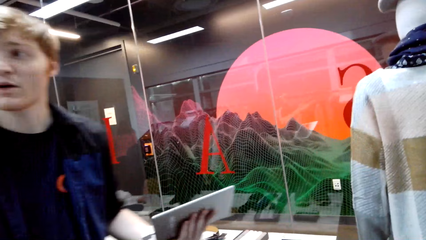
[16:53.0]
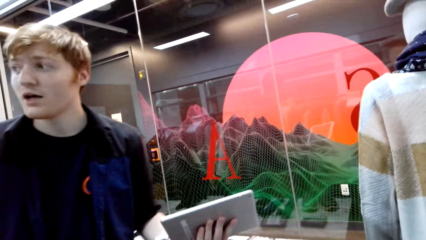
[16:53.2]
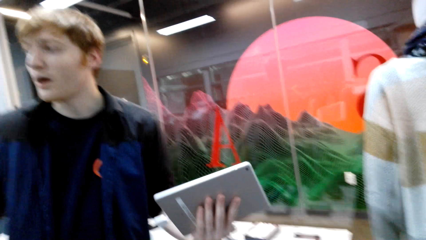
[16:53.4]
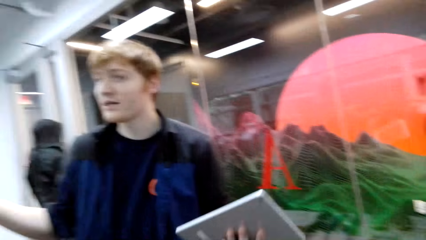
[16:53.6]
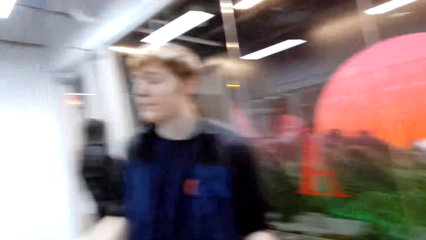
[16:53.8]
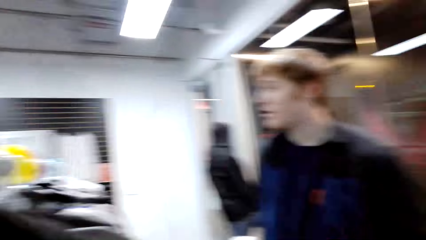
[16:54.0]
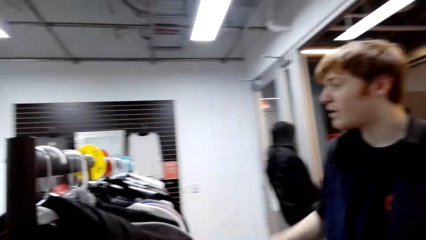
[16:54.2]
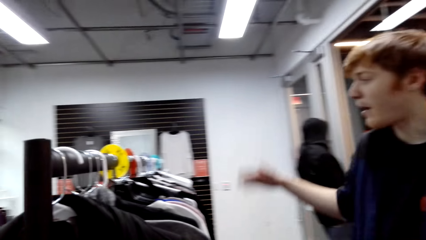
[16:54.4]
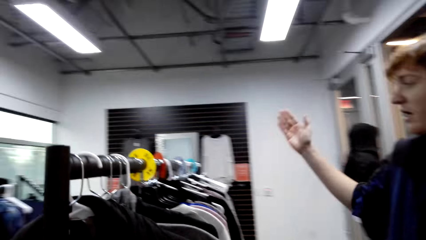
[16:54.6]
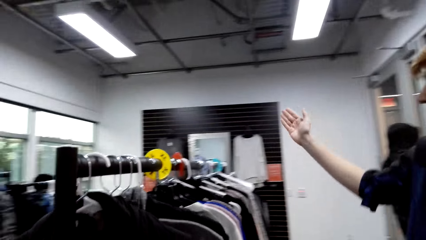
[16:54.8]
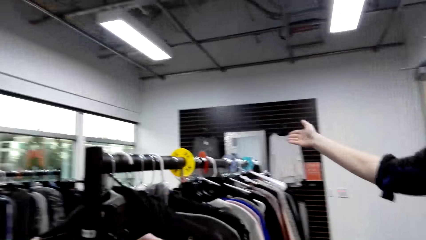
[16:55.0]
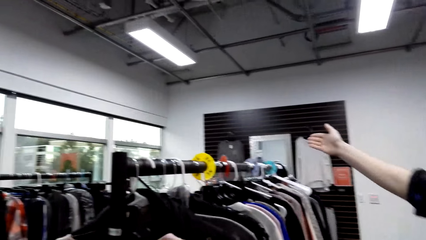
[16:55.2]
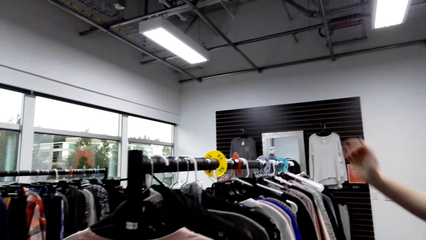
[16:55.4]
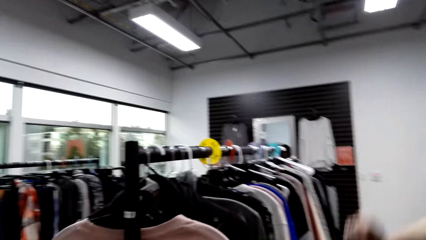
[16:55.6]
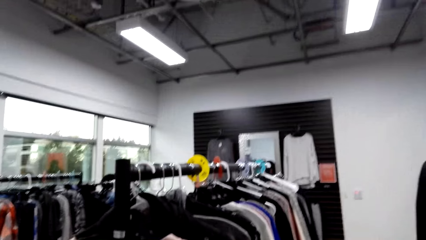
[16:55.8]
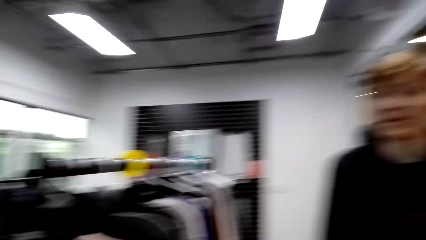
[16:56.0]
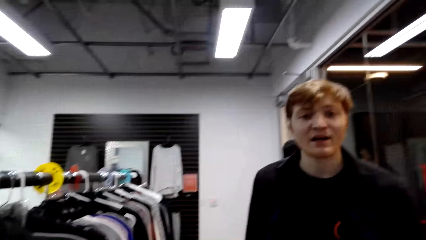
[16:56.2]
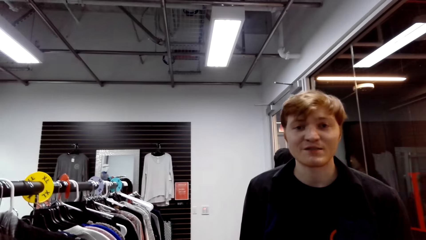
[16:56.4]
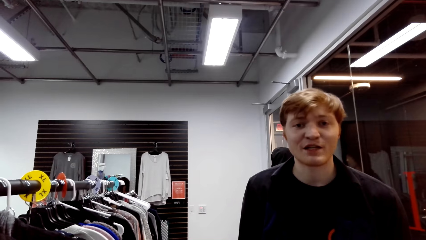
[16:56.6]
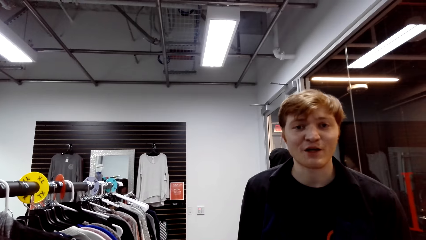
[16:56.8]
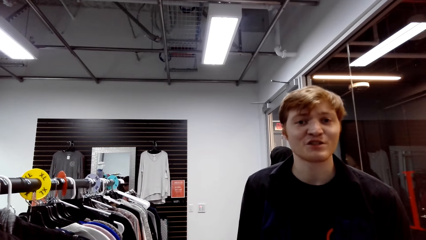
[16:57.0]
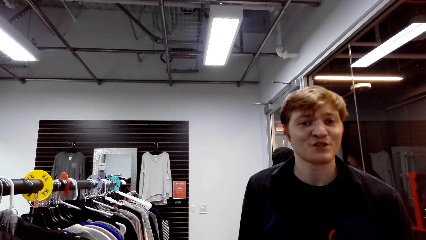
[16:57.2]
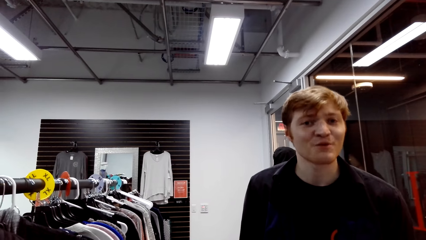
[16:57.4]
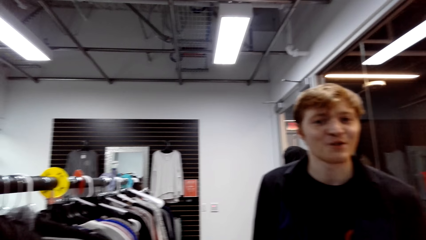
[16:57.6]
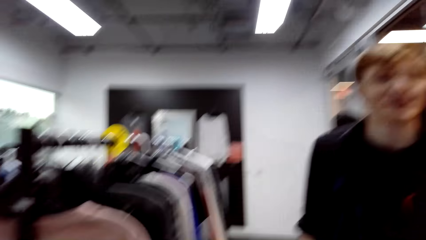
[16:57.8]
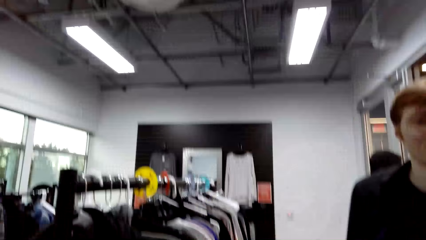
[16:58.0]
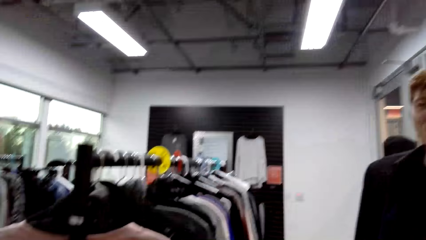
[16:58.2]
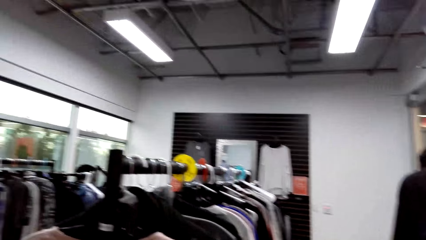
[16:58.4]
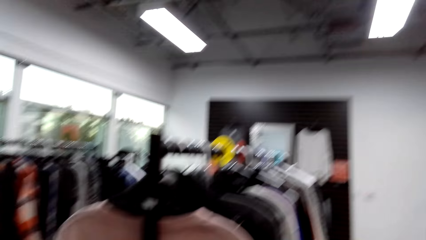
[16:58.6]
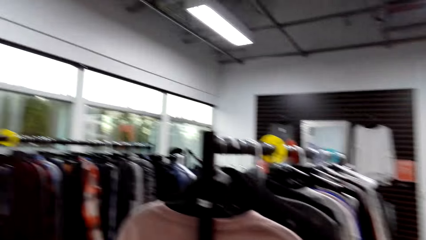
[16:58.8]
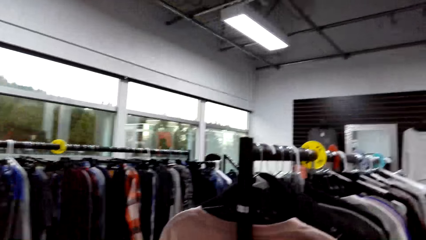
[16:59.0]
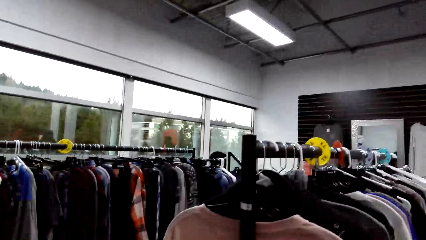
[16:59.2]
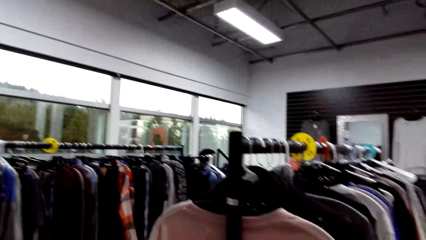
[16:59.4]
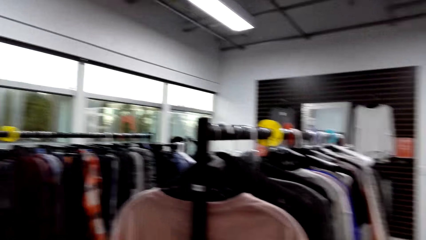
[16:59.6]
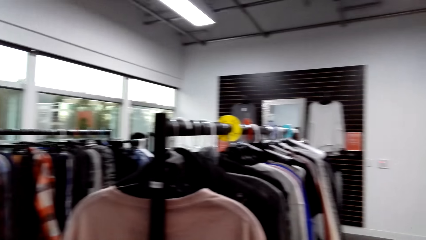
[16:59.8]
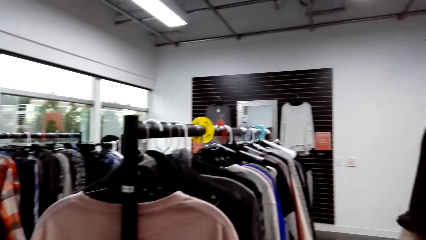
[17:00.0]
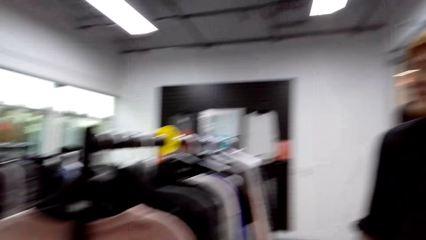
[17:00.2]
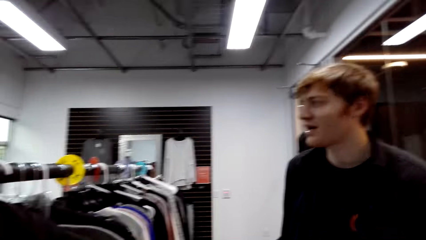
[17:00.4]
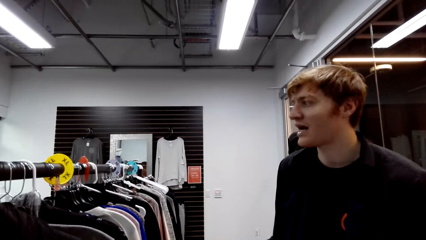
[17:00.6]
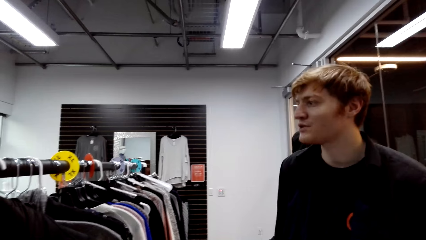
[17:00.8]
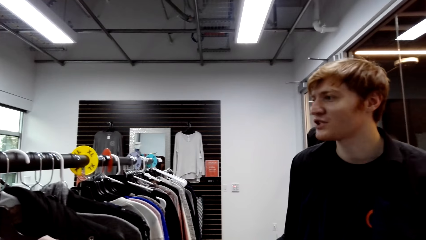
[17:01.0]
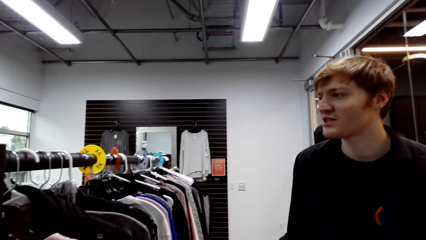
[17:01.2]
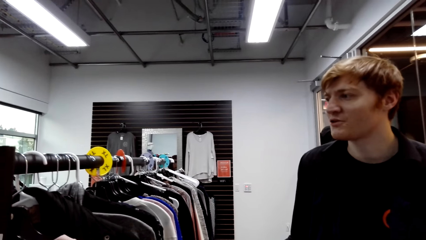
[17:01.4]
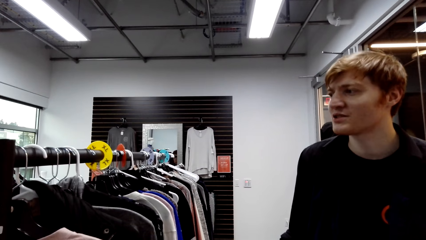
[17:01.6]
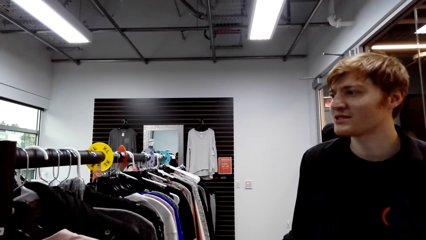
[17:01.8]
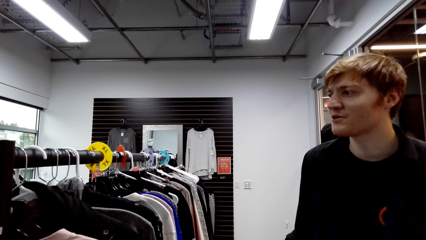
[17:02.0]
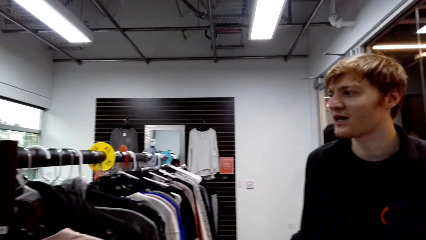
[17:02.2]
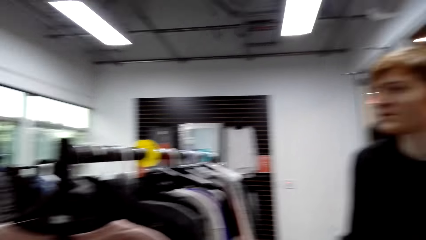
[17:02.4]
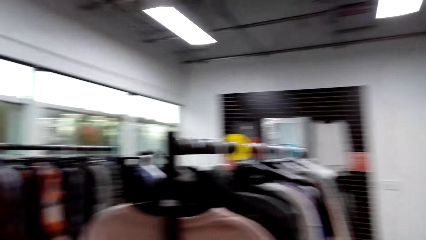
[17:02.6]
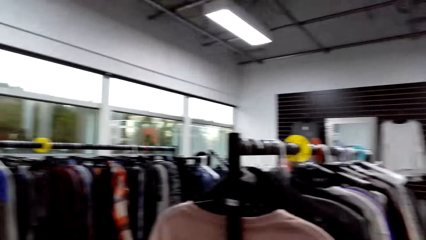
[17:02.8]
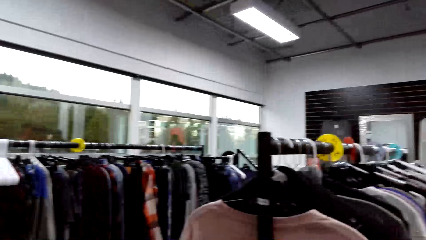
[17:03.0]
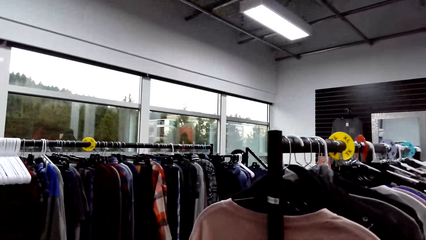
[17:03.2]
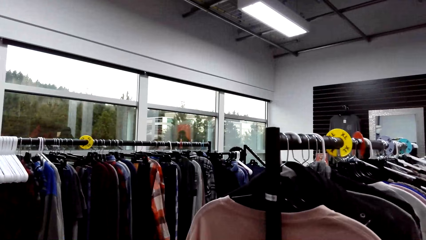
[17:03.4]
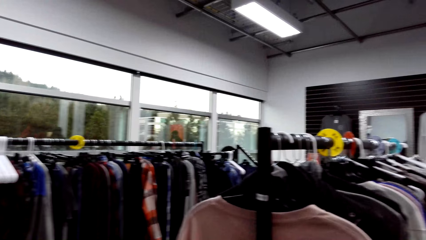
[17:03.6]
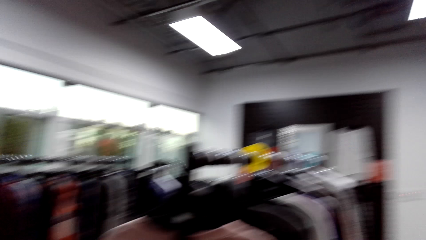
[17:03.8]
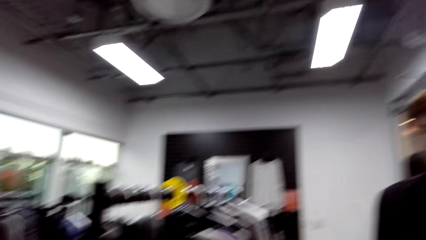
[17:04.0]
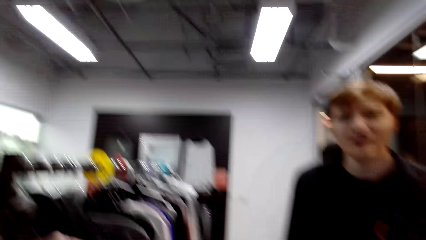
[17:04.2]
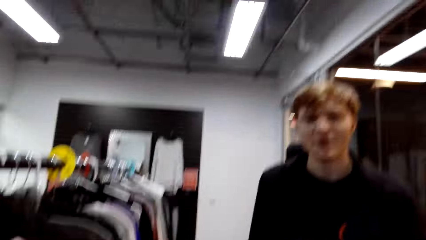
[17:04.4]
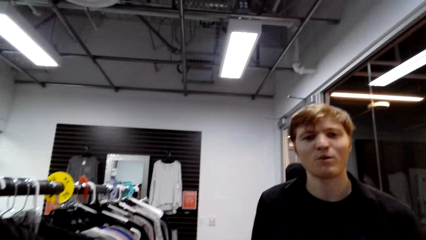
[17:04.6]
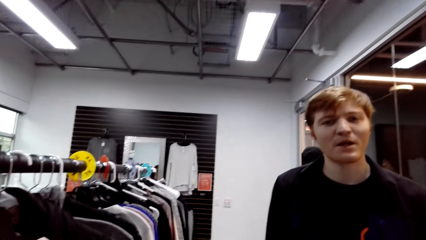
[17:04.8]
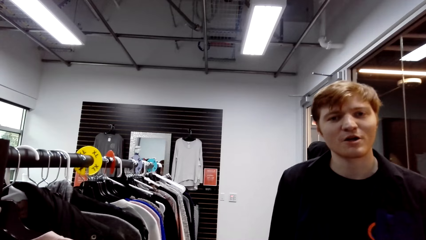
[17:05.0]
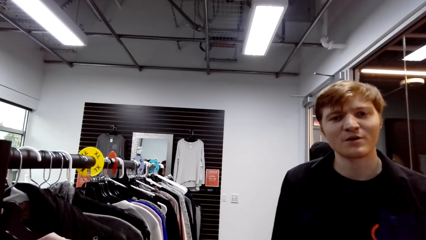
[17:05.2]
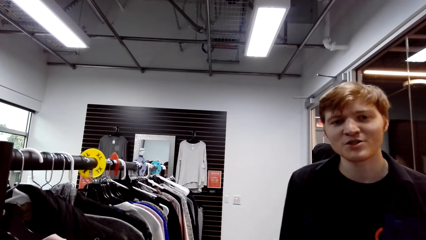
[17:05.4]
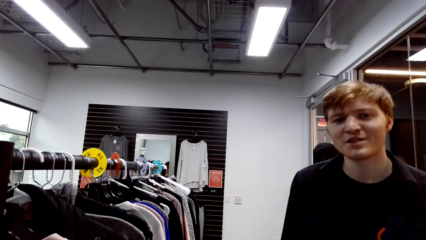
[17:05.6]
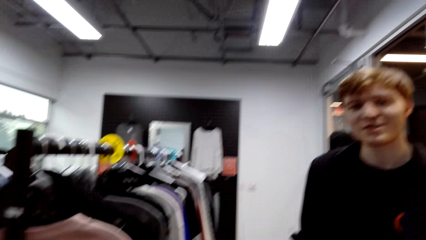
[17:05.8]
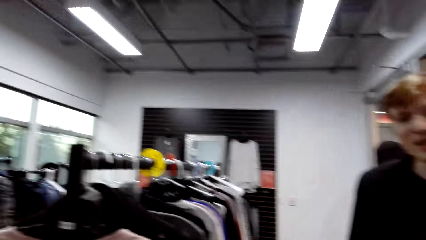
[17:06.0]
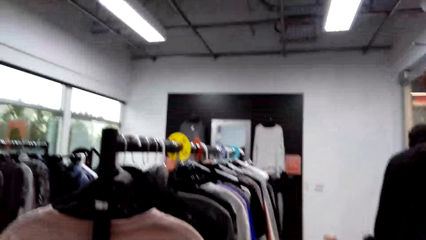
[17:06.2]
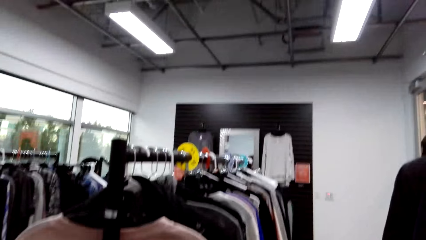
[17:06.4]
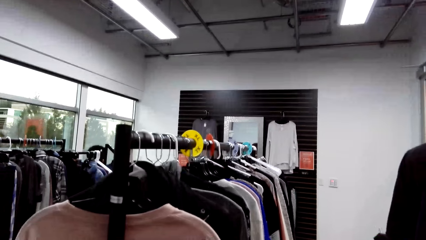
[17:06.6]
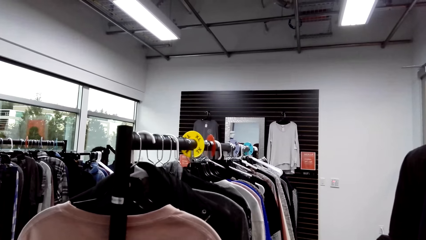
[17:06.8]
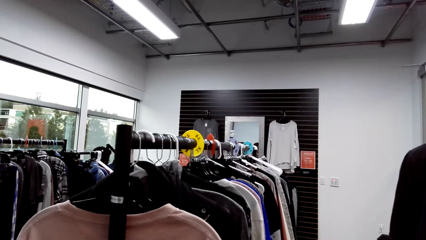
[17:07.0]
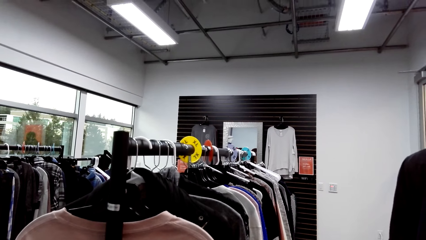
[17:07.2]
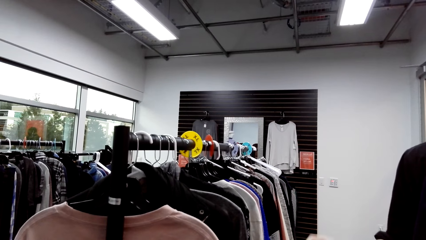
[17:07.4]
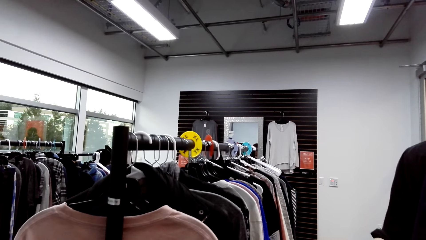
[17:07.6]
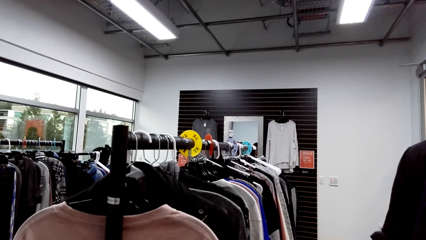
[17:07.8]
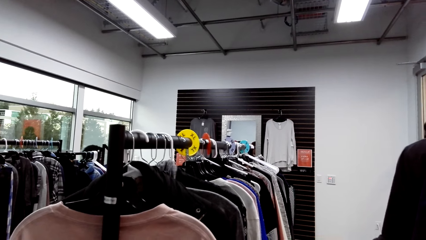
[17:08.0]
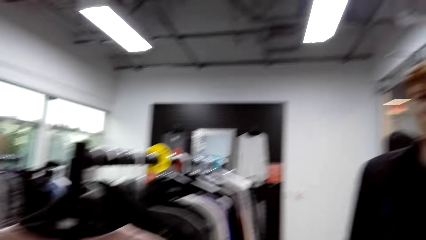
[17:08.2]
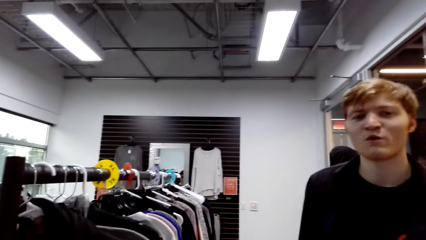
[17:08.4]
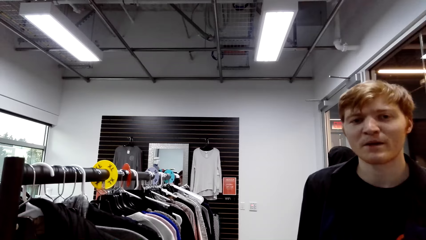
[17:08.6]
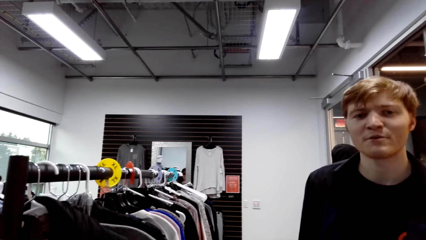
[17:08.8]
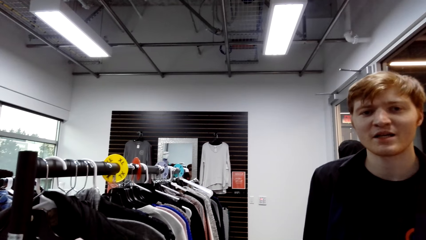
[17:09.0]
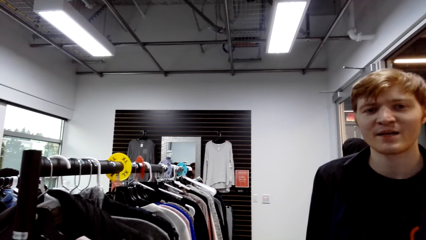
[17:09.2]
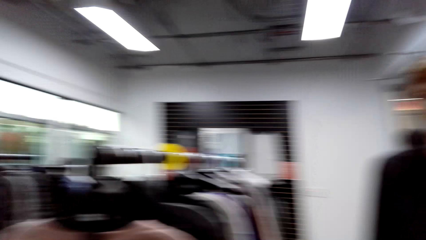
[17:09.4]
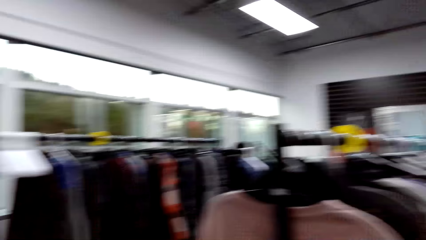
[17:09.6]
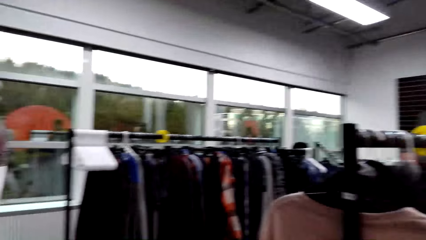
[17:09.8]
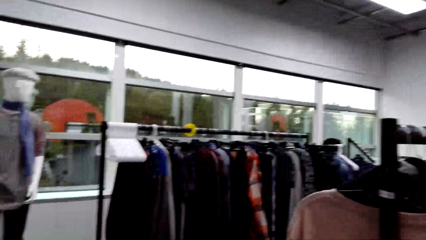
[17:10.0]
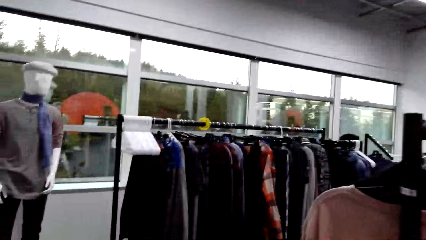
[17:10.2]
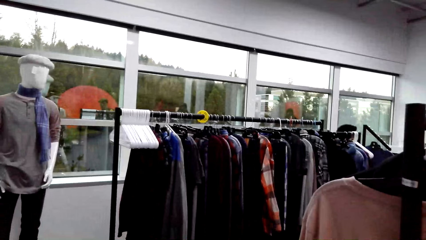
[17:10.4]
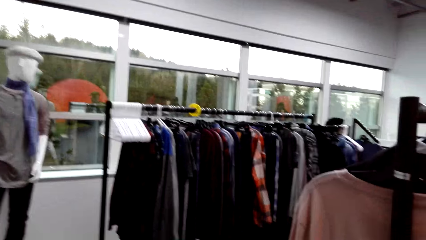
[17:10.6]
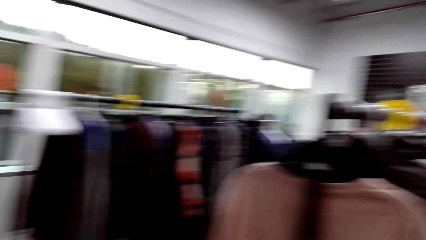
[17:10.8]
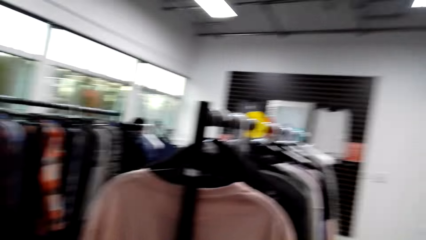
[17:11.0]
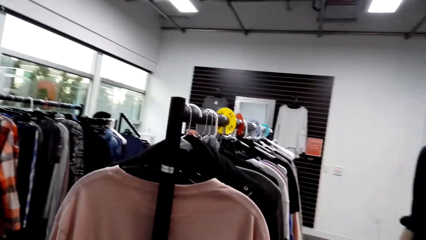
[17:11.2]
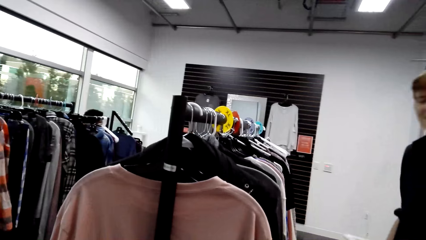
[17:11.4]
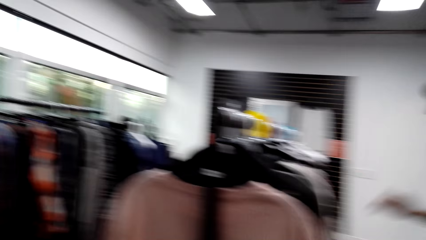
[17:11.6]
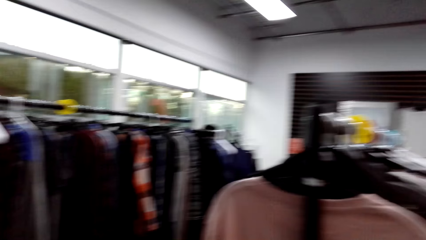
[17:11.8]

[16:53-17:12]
A man points at something.
